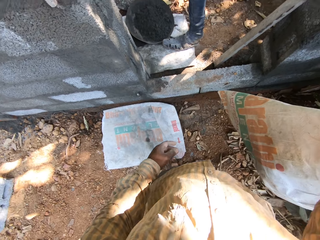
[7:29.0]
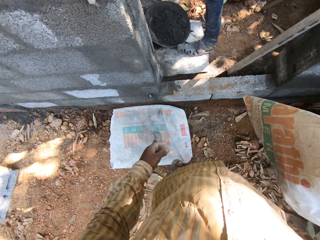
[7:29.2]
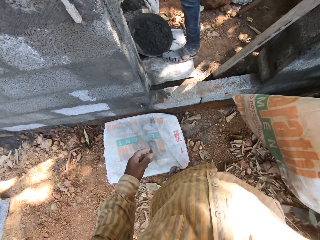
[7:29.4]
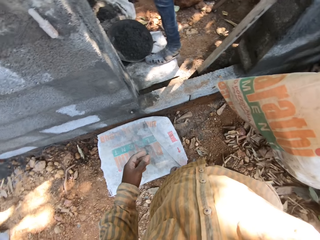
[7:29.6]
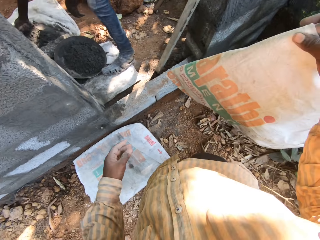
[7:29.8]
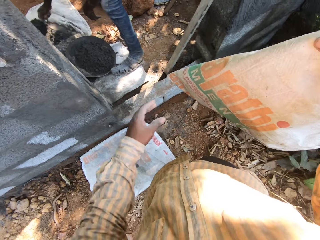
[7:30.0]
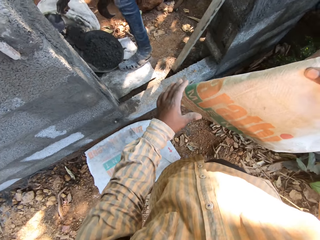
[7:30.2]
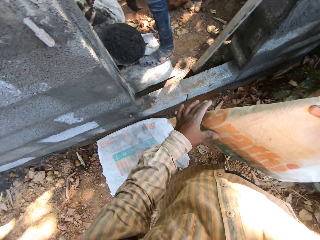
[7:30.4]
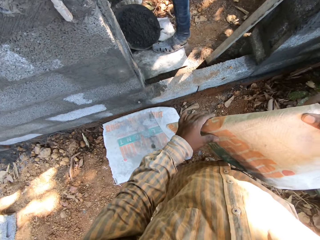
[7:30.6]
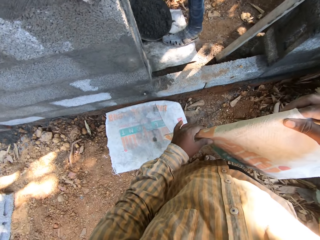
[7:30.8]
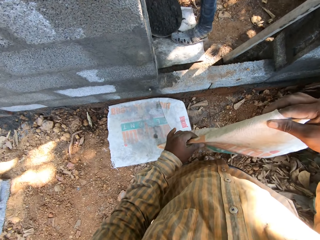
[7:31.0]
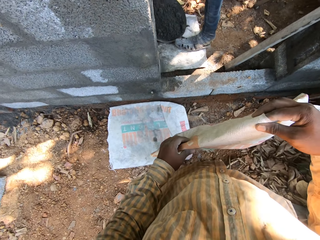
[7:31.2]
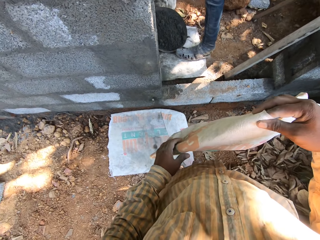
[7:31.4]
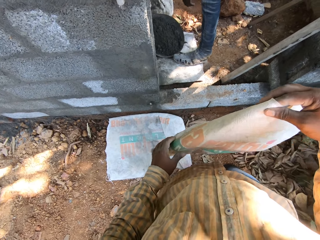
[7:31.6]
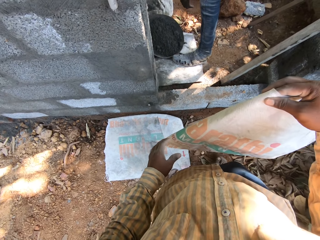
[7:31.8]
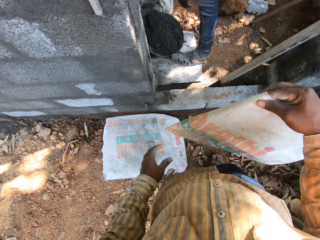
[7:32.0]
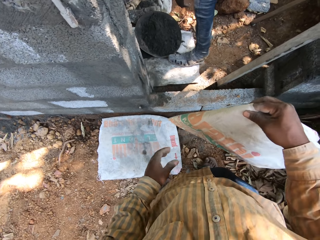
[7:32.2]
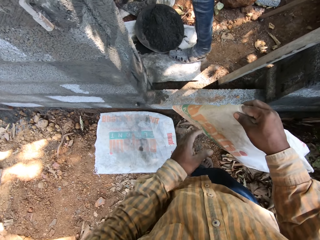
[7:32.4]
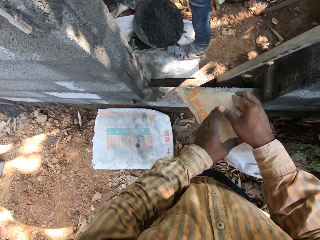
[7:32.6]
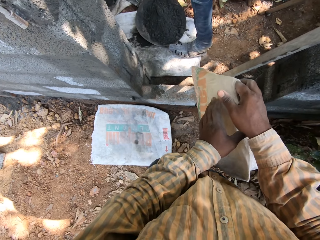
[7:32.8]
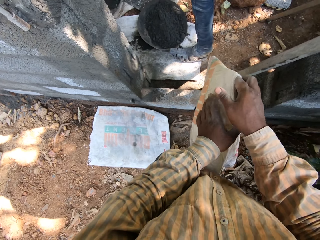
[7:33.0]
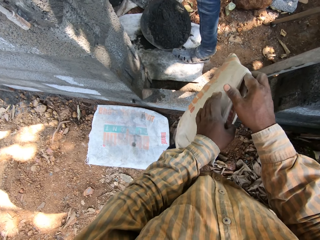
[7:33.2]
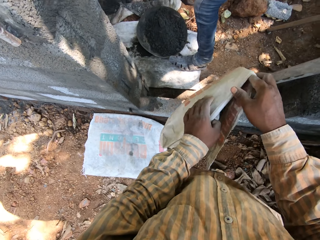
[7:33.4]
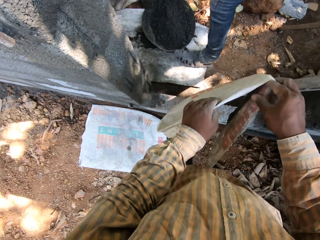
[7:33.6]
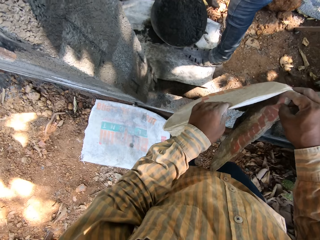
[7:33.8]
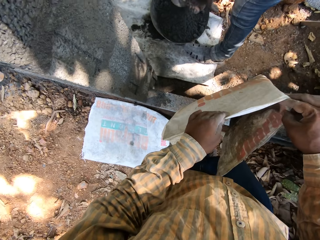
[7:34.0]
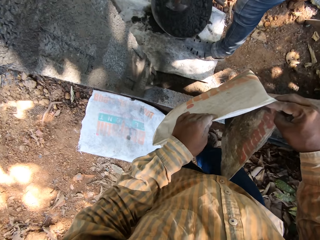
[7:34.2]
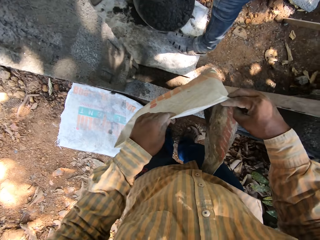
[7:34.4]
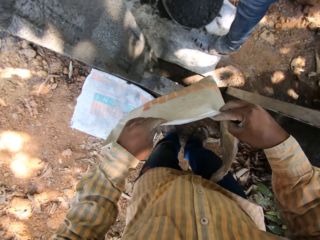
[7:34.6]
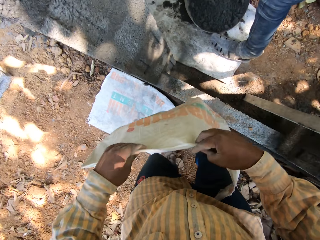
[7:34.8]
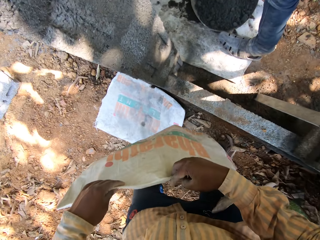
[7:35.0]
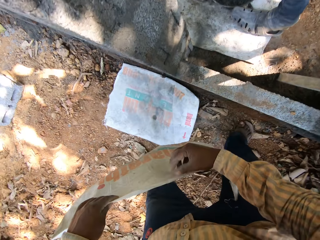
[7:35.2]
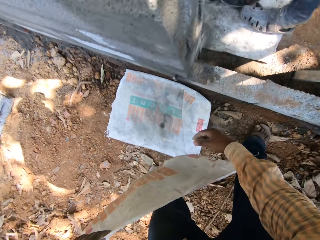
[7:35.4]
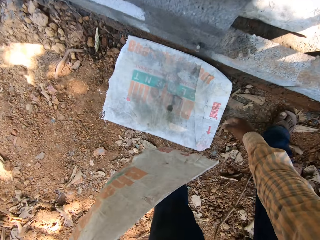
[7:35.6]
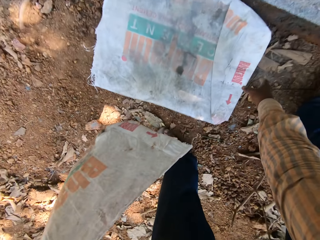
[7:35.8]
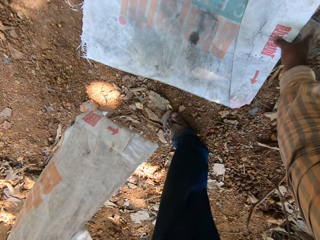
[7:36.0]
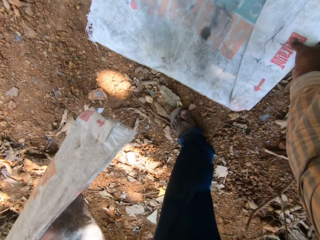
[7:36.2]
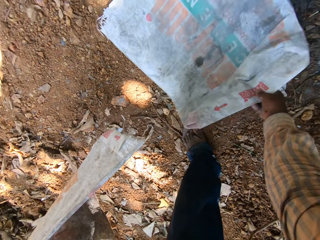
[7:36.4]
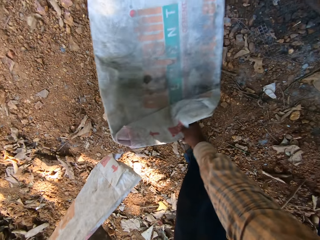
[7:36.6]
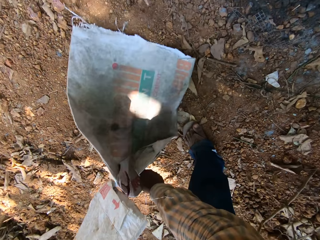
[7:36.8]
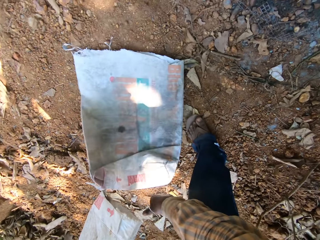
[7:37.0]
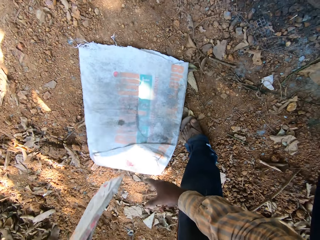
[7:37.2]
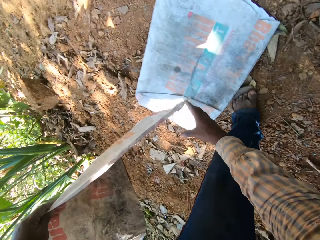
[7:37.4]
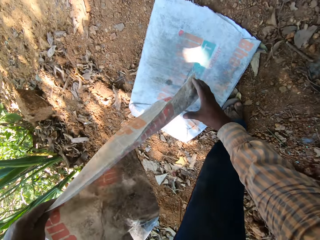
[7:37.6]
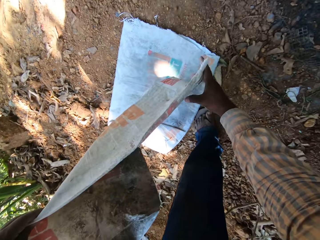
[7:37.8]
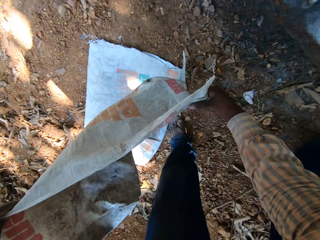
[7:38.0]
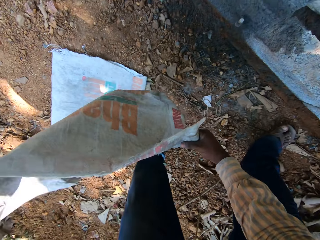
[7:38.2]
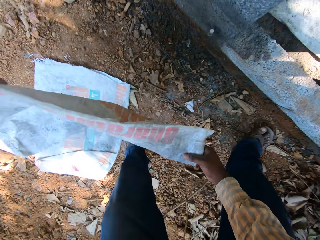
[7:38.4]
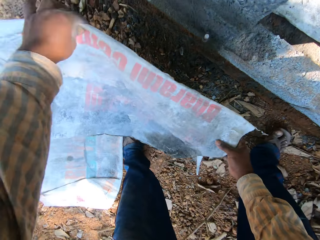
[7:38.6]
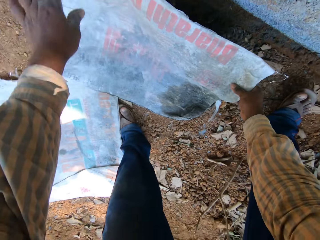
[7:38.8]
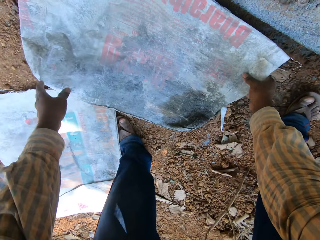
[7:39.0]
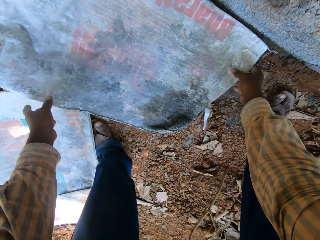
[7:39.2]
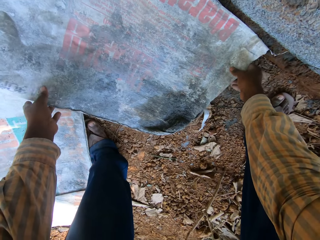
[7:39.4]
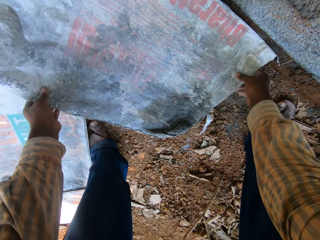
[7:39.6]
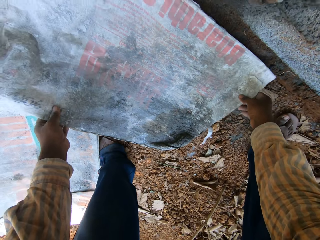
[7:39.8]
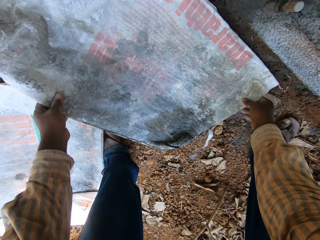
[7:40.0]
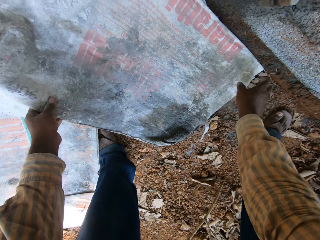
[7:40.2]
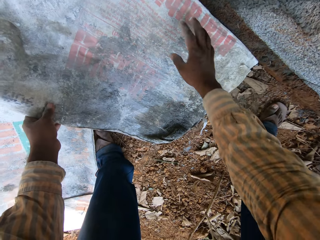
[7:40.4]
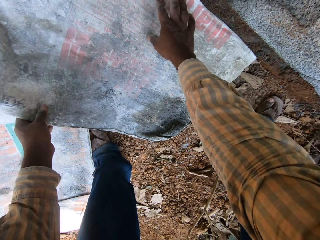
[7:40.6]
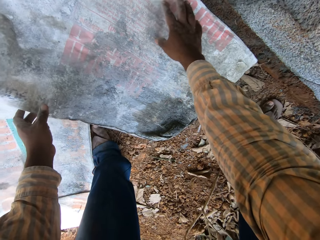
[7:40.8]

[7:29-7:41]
The camera wearer adjusts the sack on the ground with his right hand. He drops the sack on the ground with both hands. He spreads the sack.

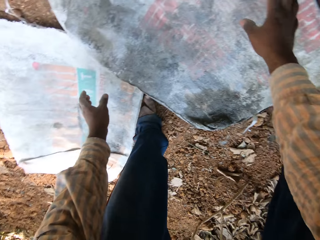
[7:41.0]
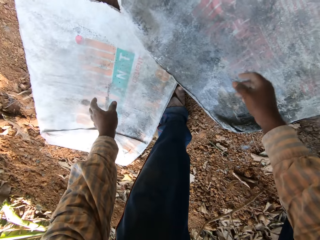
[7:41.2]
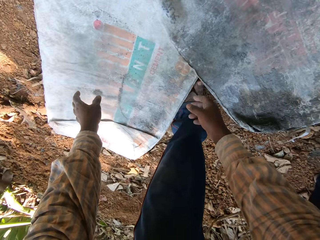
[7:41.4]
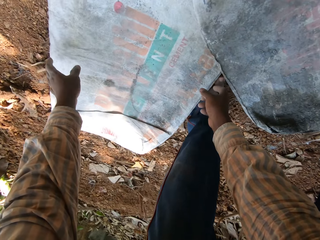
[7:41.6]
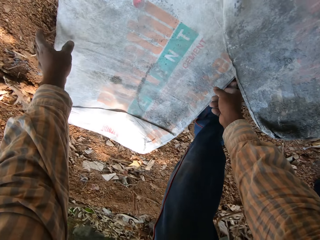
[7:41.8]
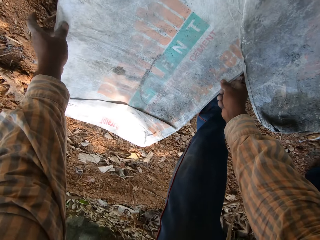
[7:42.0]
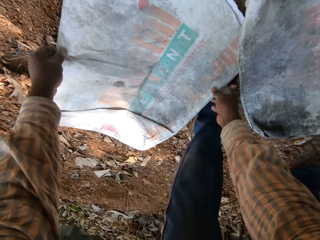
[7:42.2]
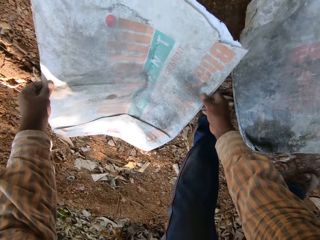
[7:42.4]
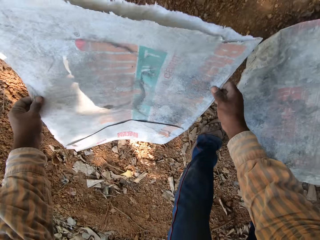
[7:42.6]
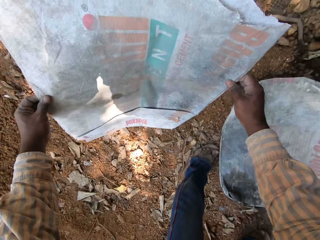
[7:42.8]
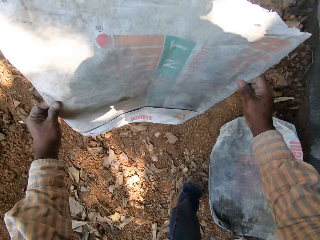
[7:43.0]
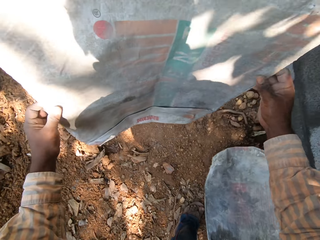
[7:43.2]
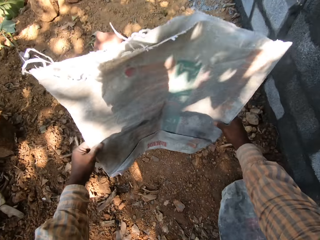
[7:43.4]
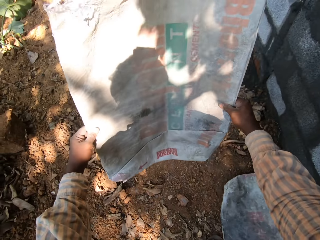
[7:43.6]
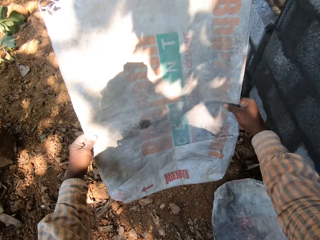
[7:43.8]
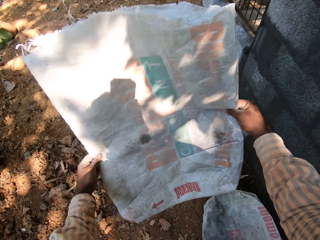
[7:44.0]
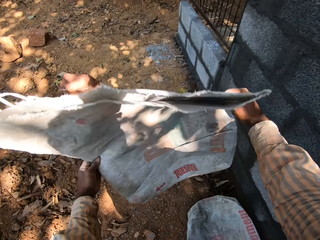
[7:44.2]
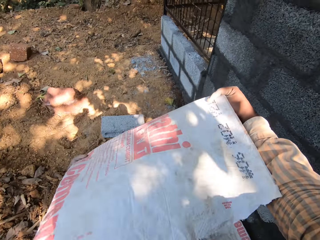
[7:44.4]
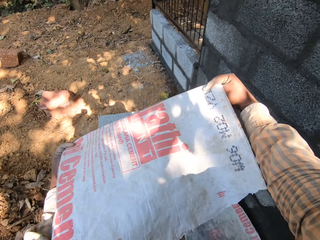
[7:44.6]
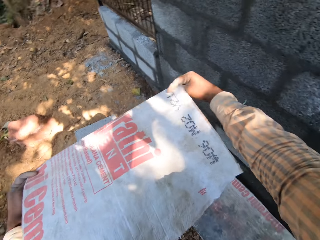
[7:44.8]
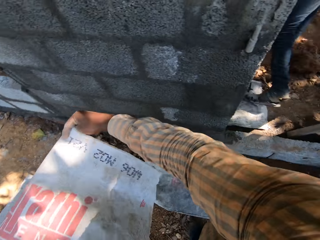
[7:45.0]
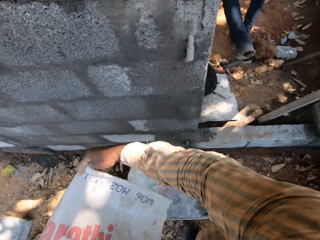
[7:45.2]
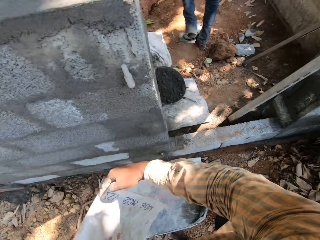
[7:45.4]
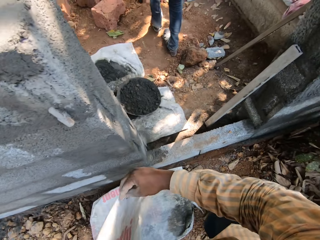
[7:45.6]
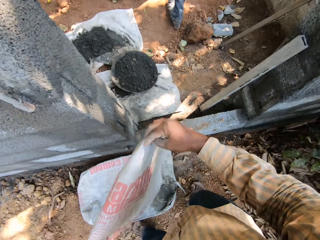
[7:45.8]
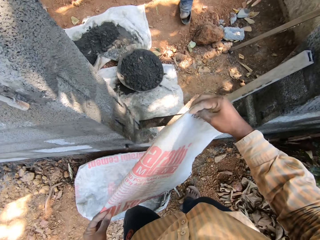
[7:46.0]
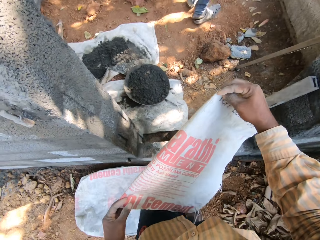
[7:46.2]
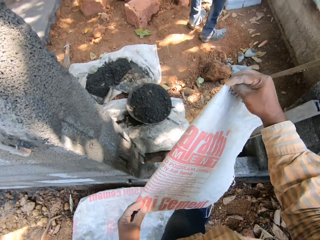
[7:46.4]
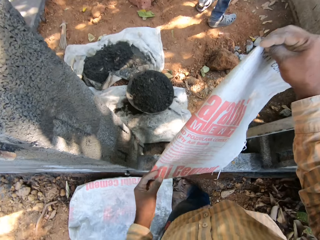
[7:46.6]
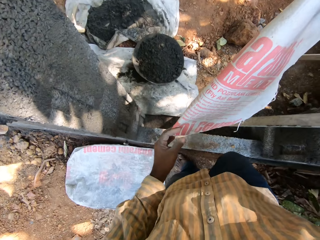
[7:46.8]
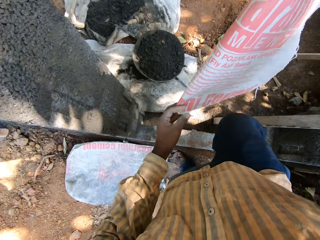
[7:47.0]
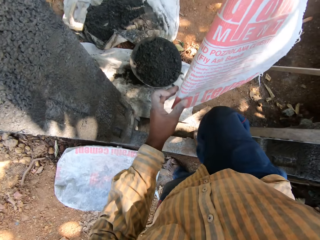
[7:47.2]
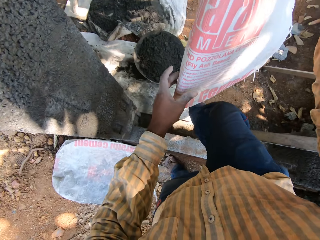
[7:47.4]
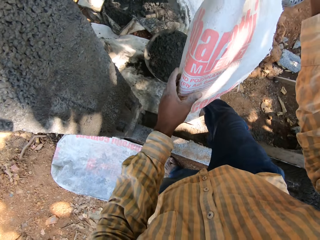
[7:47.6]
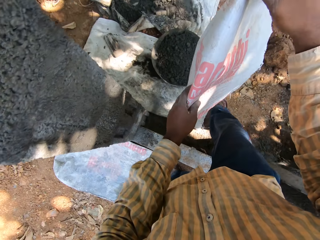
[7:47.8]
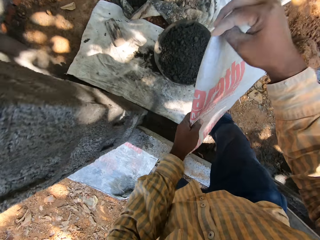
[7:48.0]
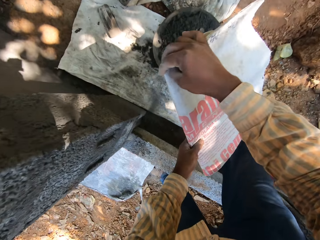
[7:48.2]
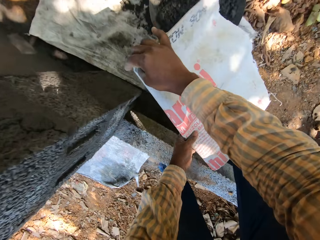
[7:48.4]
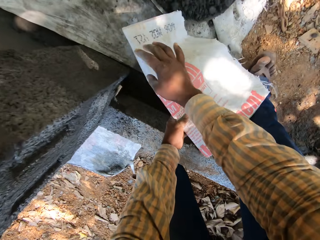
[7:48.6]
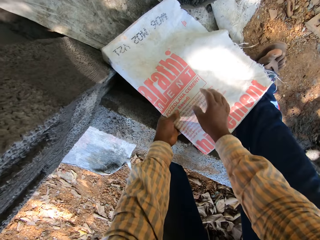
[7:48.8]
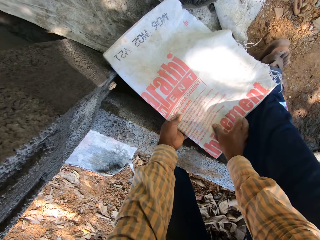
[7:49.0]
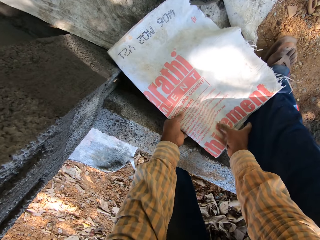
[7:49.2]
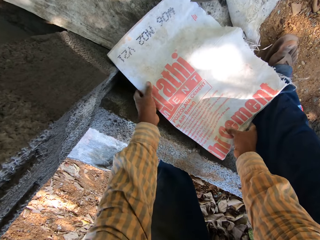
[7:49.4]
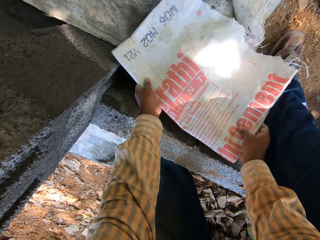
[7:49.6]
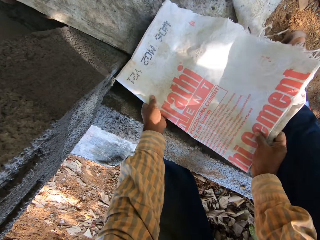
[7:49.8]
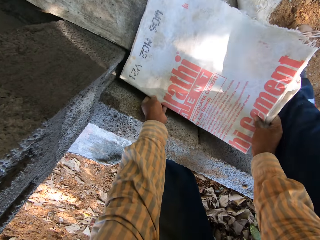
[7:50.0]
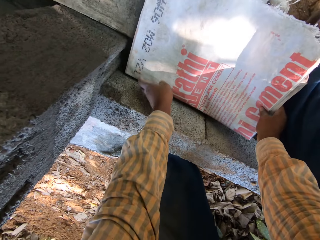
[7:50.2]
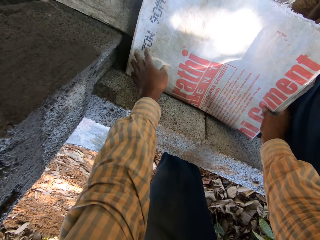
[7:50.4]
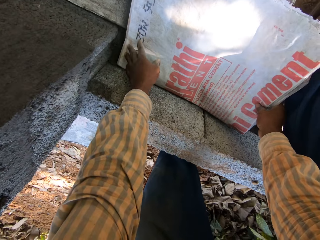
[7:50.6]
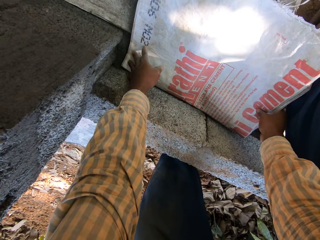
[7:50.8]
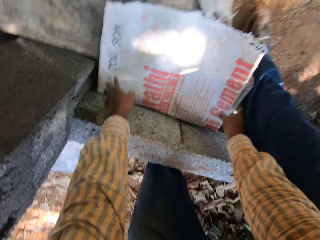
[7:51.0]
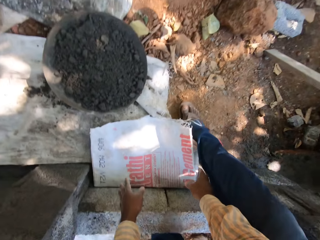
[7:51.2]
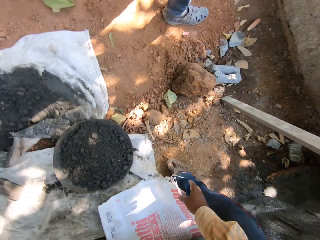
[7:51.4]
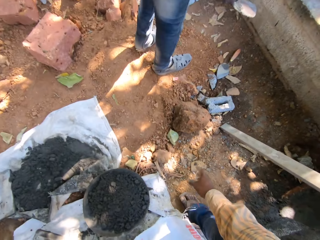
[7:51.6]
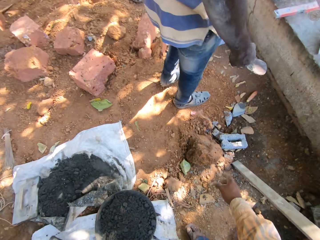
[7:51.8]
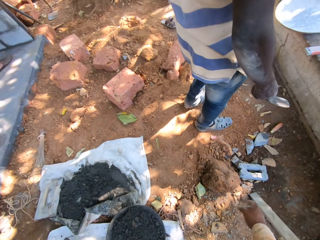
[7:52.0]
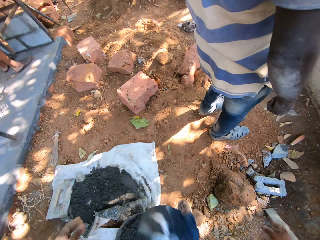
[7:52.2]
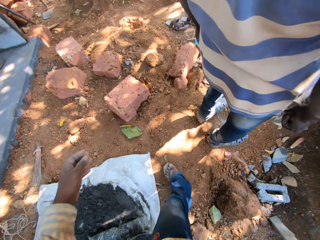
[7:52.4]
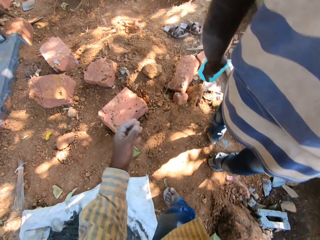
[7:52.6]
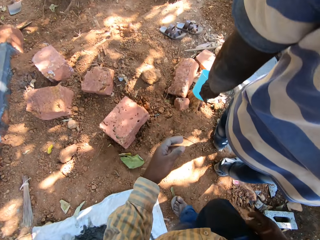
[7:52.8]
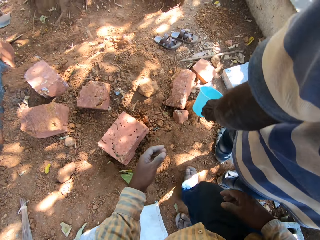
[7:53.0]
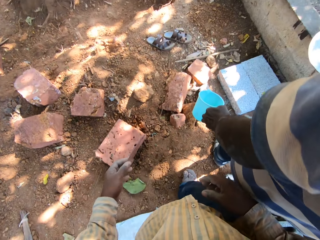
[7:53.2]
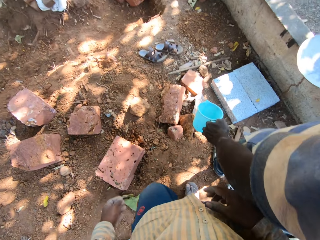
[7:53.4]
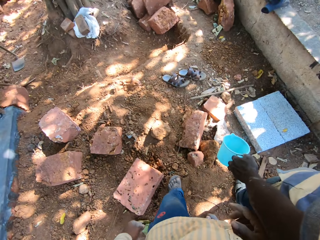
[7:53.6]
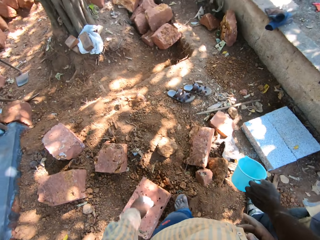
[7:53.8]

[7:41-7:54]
The camera wearer picks up the sack from the ground with both hands. He folds the sack with both hands. He interacts with a man. The camera wearer walks on the ground and drops the sack on the ground with both hands. He spreads the sack on the ground. The man holds a trowel in his right hand. The man holds the jug in his left hand. The camera wearer walks on the ground.
